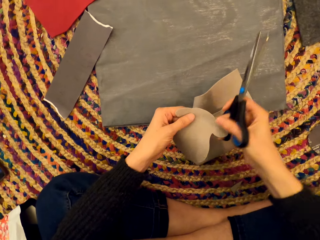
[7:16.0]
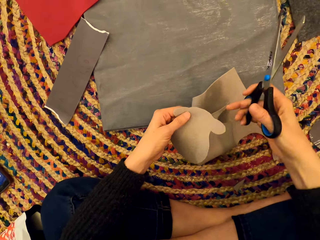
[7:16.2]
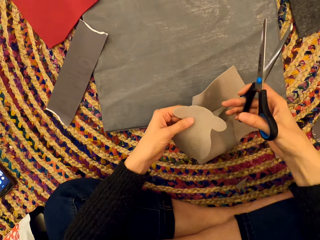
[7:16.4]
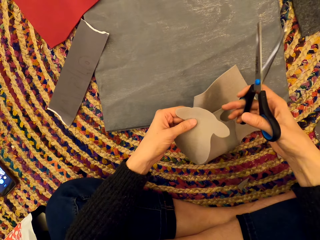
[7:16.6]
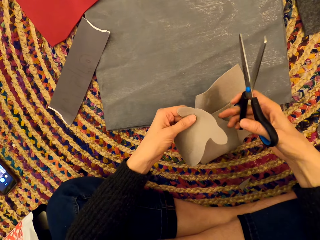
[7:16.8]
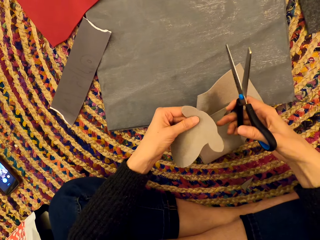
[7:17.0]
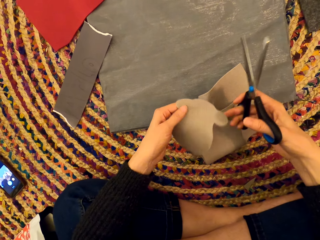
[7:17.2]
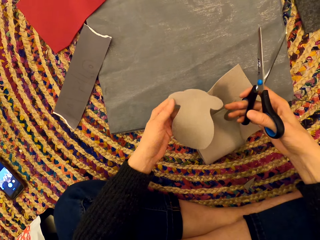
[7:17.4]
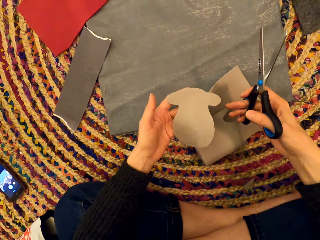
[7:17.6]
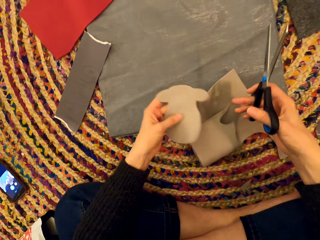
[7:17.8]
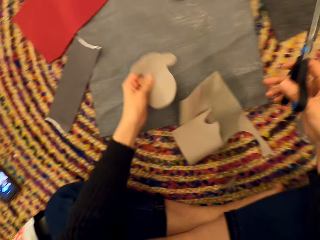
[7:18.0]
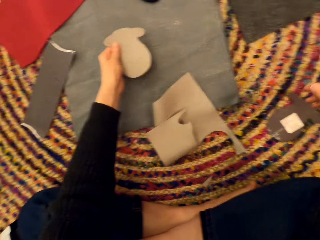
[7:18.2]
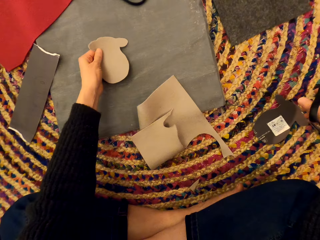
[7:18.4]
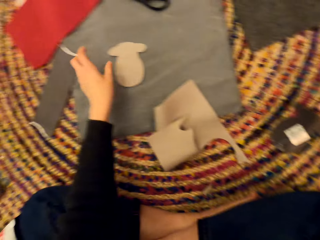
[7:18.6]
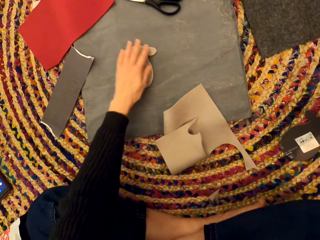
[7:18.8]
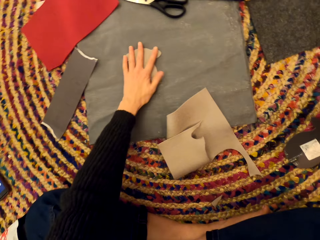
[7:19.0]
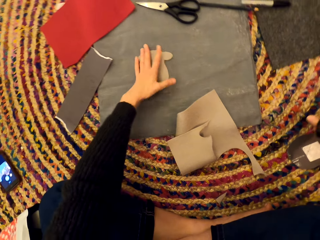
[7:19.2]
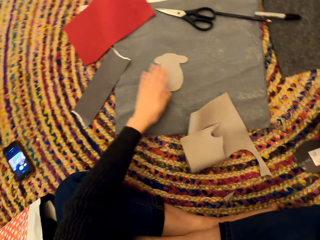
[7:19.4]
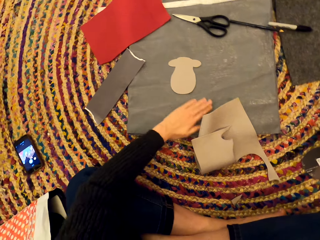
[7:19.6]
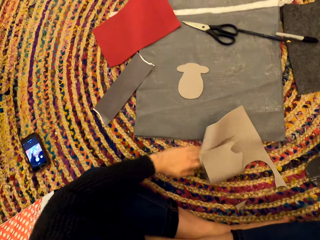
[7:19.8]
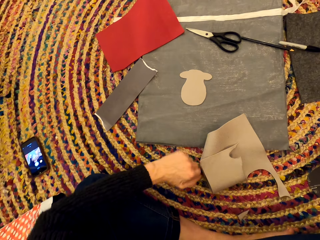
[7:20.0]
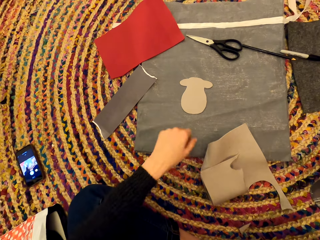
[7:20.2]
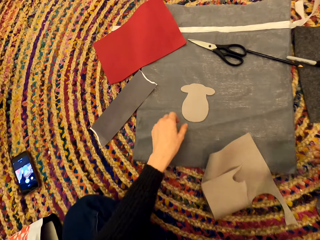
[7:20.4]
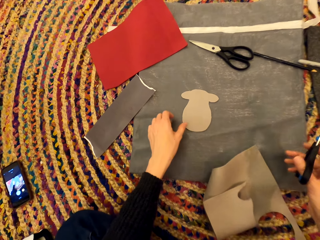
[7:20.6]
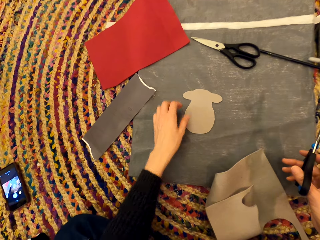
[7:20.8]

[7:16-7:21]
The camera wearer stares at the craft paper in her hands. She puts the craft paper on the other craft paper.

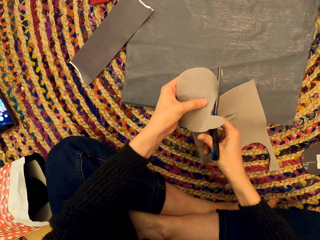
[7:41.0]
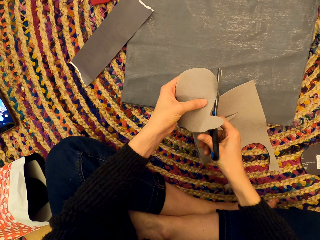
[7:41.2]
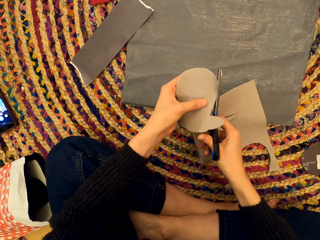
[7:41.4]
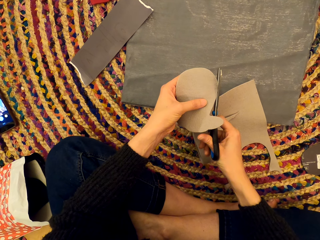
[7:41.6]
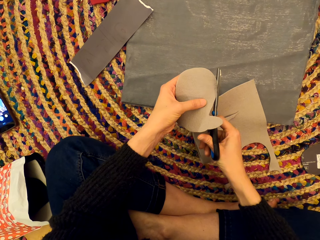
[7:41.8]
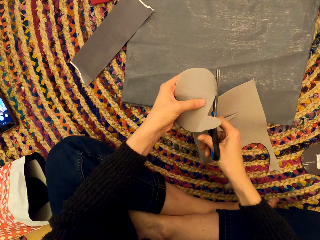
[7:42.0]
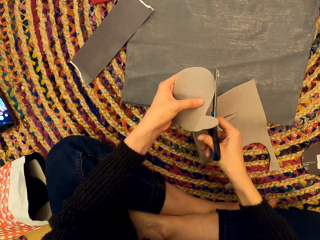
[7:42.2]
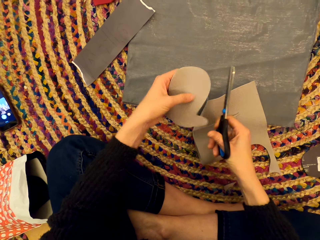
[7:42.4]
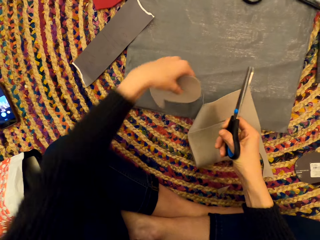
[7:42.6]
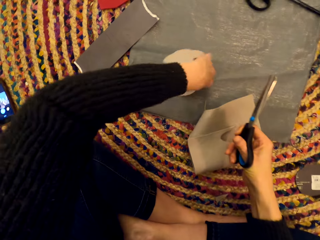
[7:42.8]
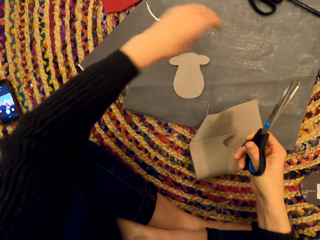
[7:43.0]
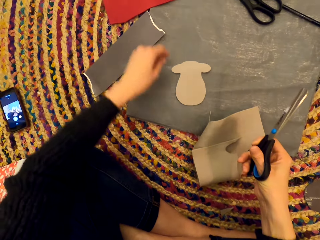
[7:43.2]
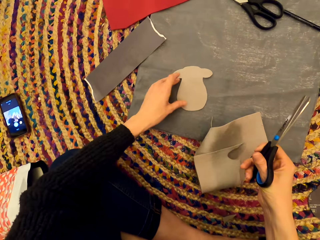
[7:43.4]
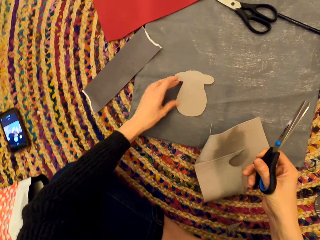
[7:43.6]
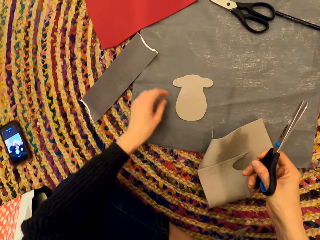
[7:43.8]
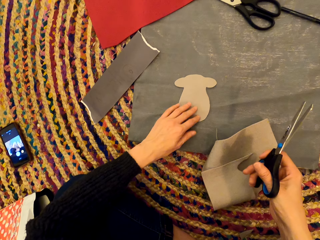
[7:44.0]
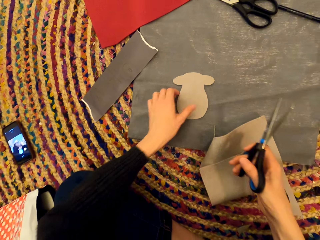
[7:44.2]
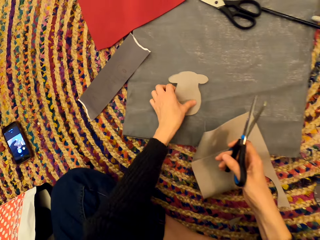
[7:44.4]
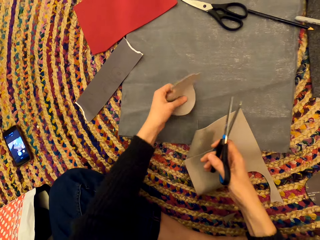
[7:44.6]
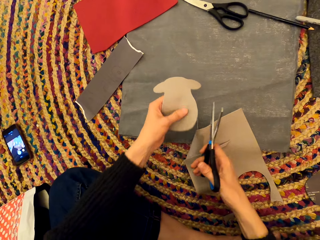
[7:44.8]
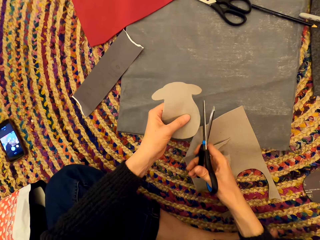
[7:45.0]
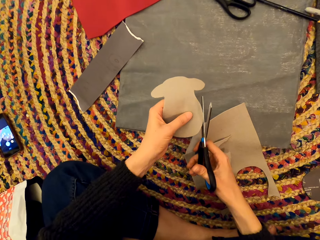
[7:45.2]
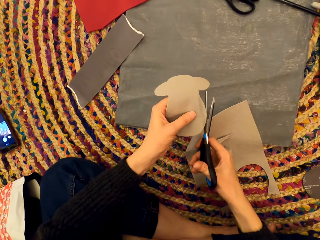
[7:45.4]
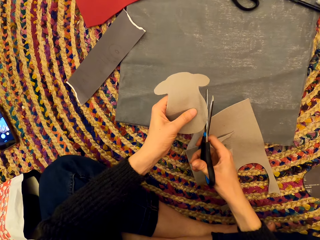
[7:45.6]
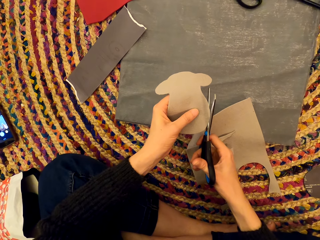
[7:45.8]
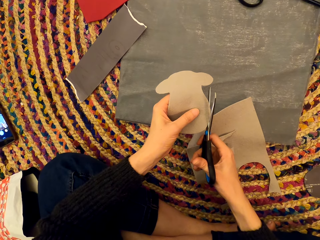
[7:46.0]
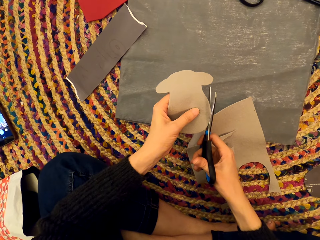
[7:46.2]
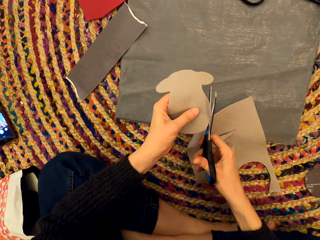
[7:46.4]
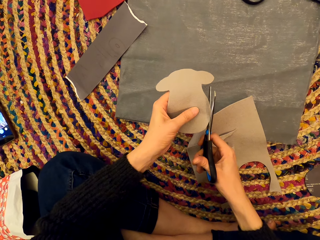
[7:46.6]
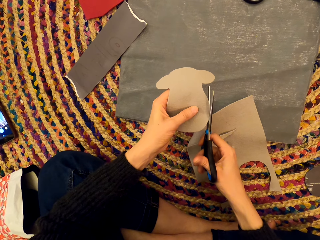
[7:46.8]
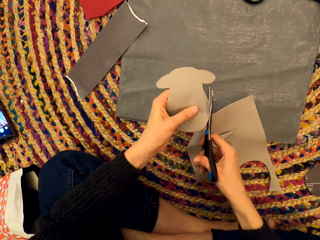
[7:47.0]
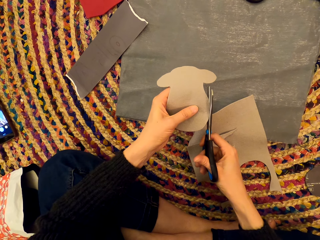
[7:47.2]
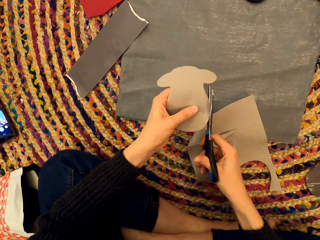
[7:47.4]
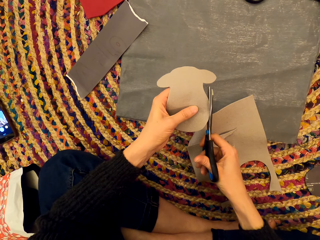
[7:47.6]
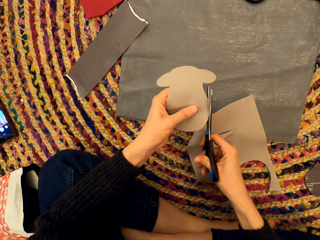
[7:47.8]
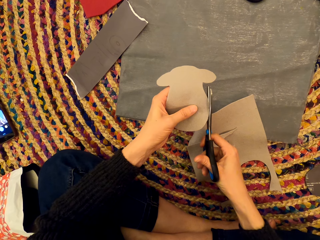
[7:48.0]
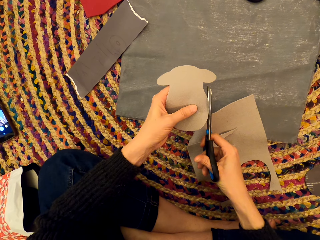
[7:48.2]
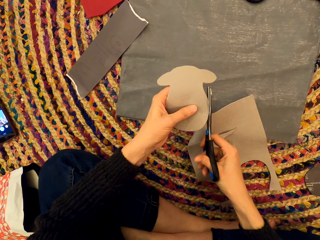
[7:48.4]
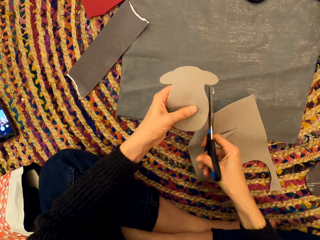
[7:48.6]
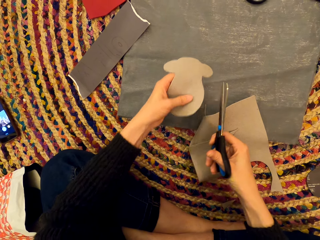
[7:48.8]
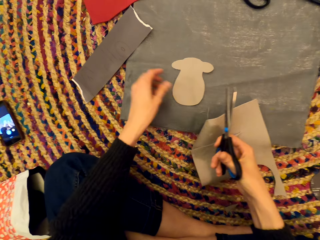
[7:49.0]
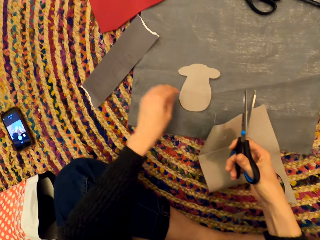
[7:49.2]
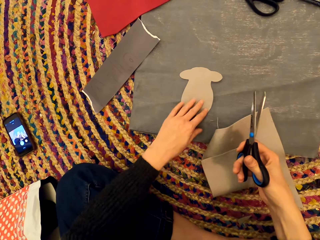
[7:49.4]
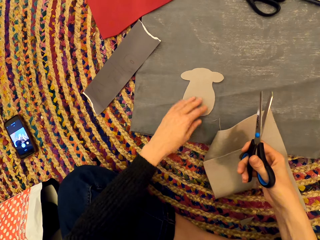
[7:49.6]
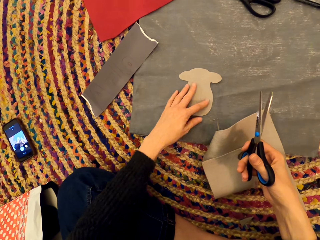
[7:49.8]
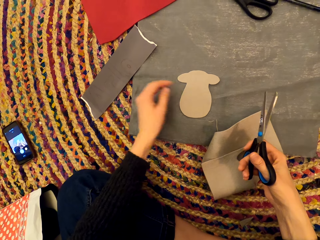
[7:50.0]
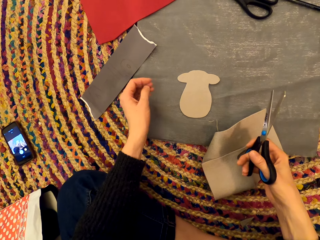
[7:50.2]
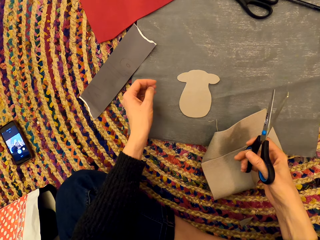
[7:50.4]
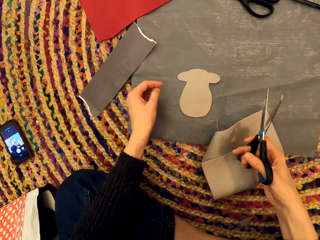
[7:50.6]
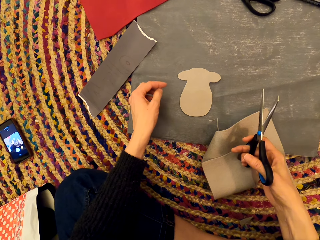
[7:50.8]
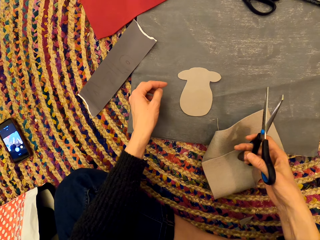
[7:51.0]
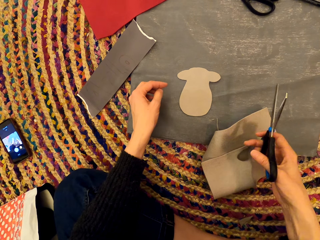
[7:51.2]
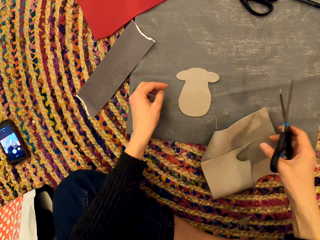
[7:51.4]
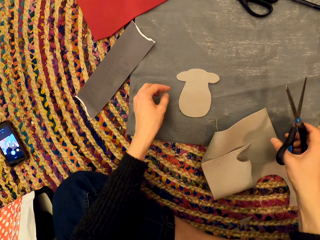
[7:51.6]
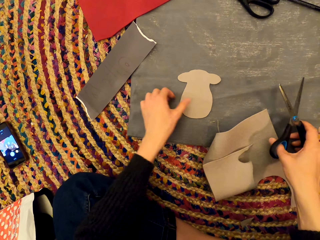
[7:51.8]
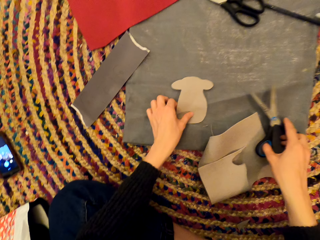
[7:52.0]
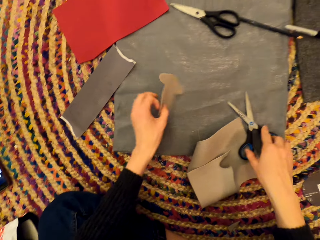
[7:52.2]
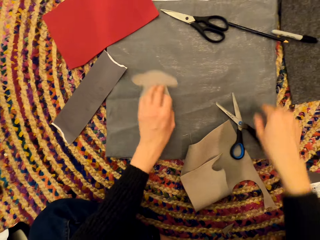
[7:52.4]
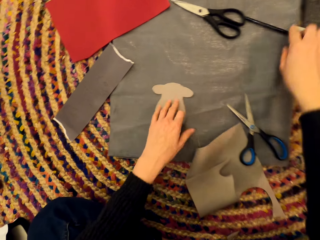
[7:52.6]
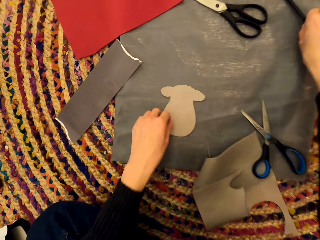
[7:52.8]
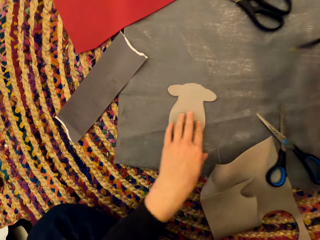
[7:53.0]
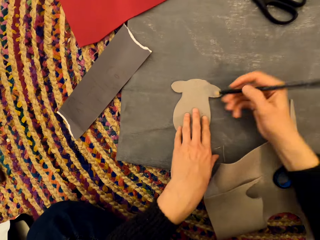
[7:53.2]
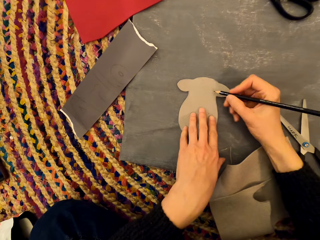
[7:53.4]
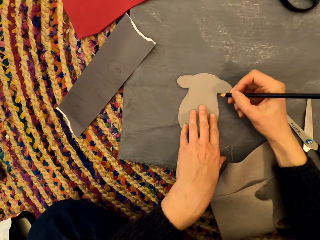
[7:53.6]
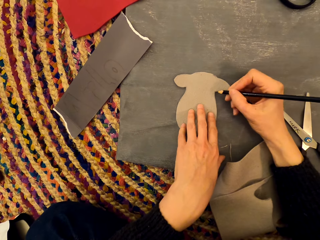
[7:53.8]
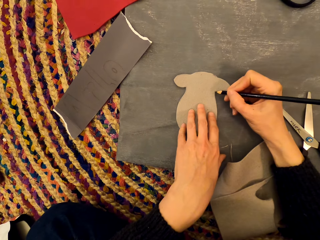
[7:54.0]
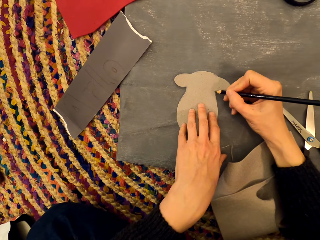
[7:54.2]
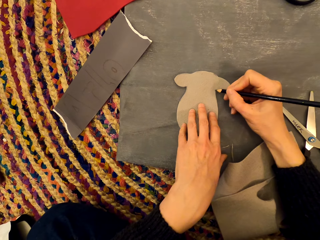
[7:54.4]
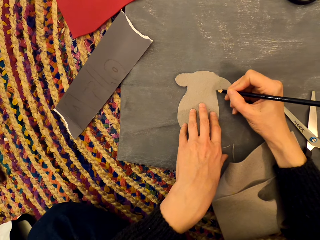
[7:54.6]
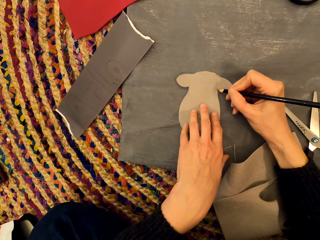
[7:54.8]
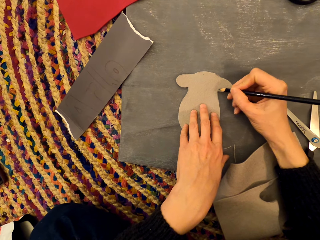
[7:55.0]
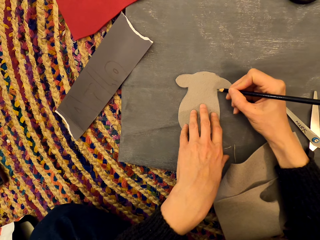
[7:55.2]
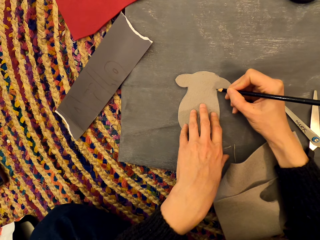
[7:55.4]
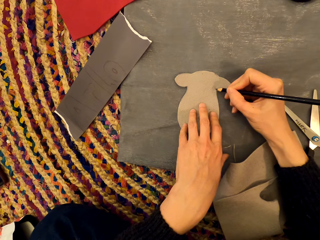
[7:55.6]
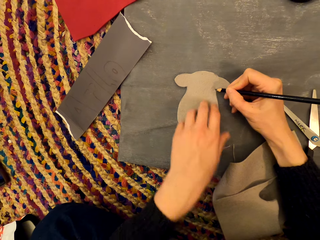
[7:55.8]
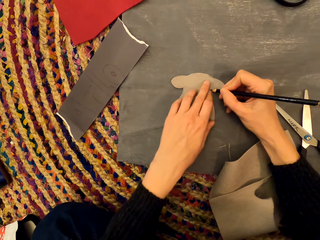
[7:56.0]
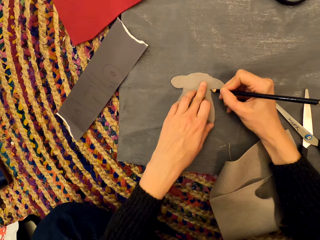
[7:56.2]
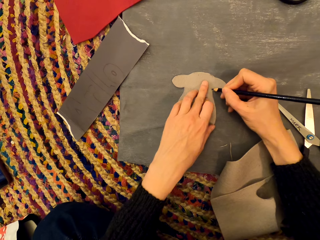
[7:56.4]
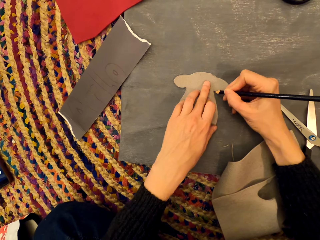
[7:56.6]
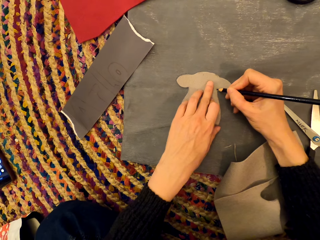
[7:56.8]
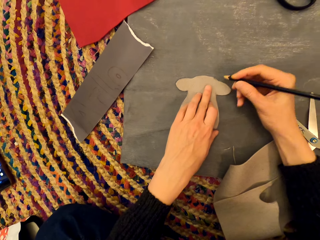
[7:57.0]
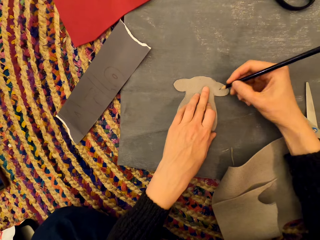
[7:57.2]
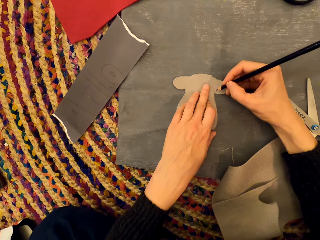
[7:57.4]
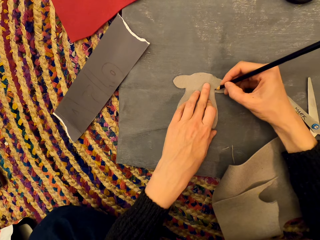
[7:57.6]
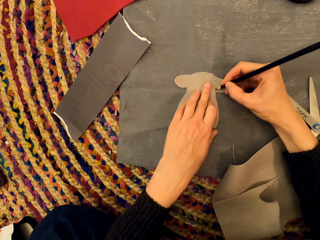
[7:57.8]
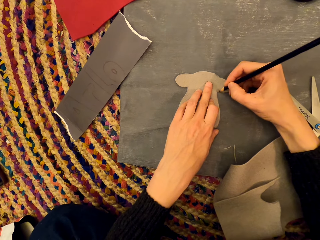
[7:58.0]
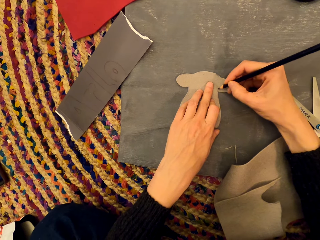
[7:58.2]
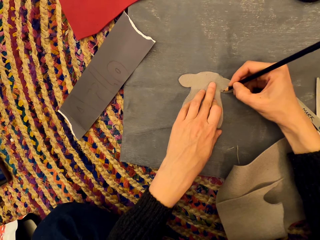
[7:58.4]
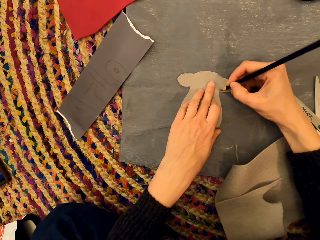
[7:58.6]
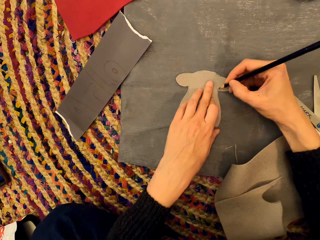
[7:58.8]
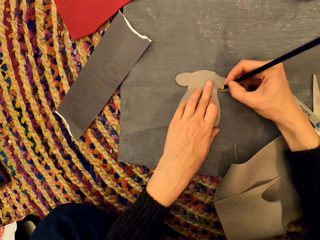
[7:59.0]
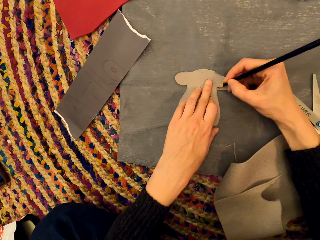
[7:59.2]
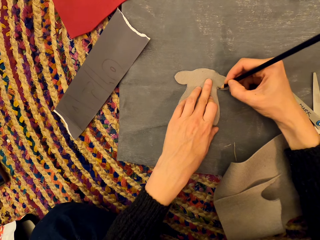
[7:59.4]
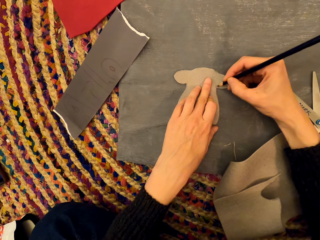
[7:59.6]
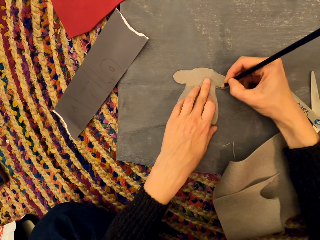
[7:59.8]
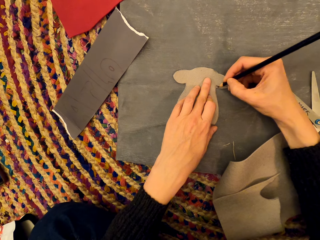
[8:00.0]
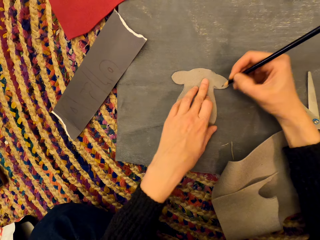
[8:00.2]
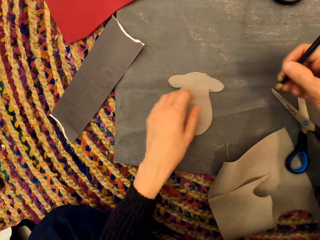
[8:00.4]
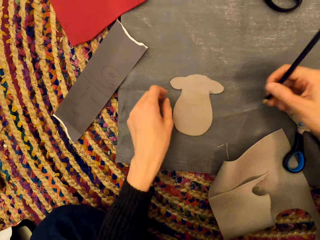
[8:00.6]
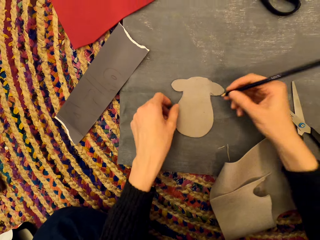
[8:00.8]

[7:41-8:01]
The camera wearer puts the craft paper on the other craft paper. They pick up the craft paper. They pick up the craft paper from the other craft paper. They put the craft paper on the other craft paper. They stare at the craft paper. They turn the craft paper. They pick up a pencil and mark the craft paper with the pencil.
